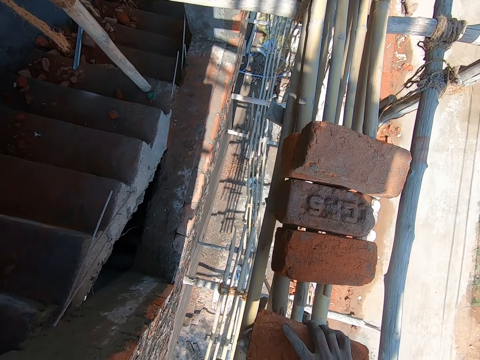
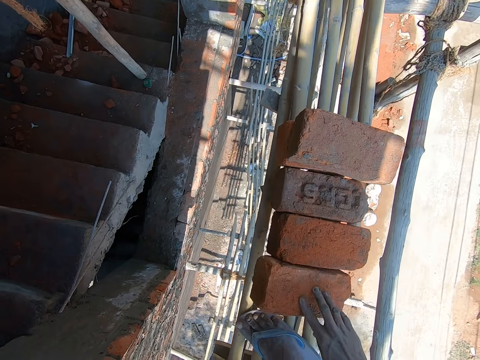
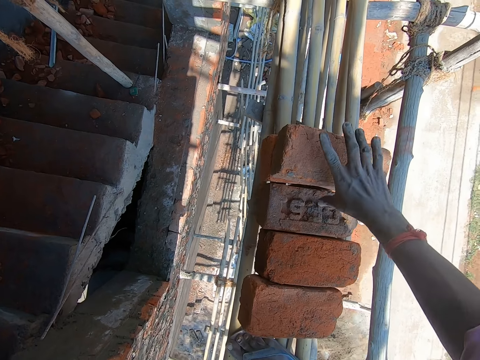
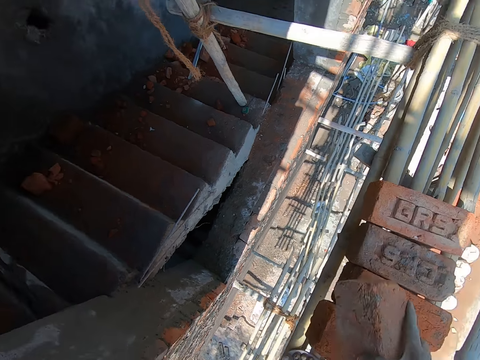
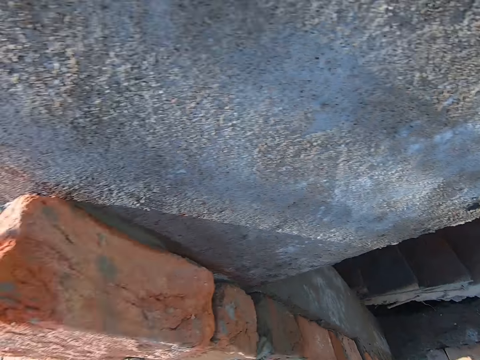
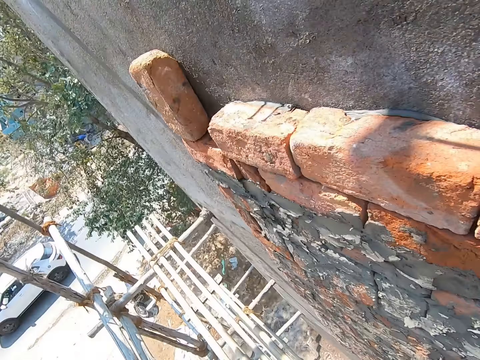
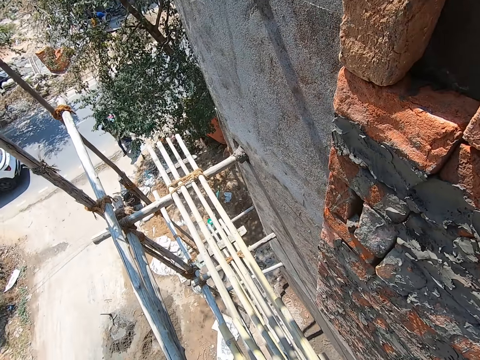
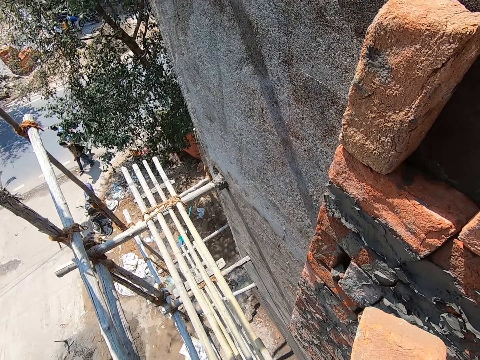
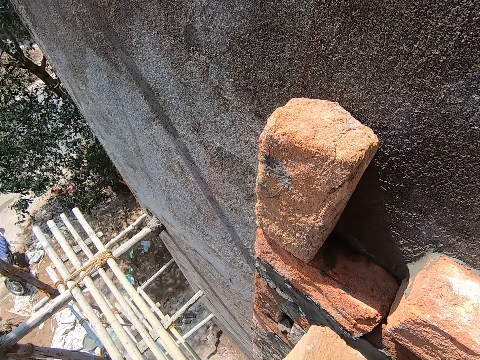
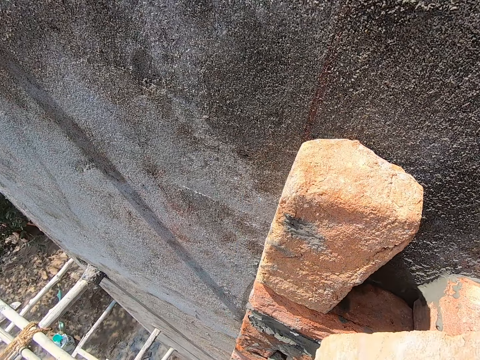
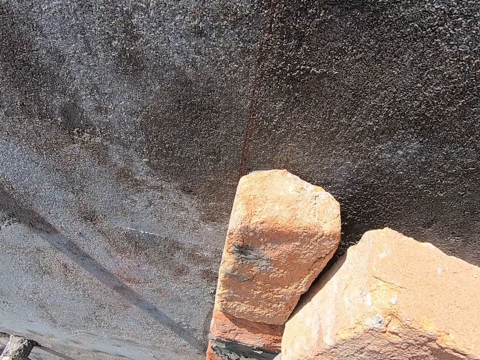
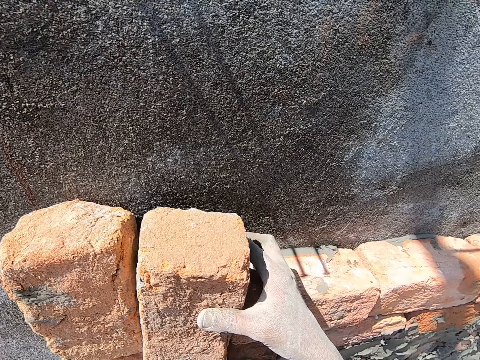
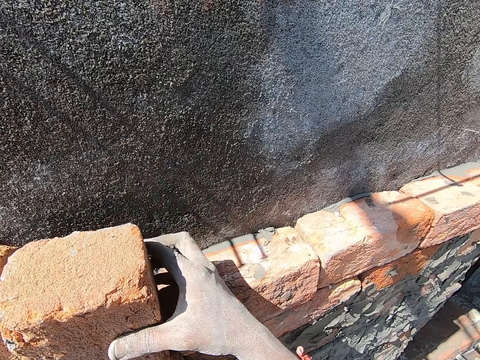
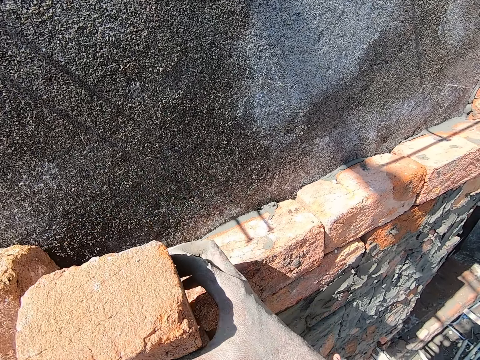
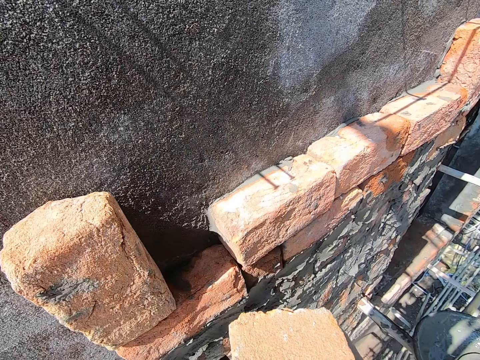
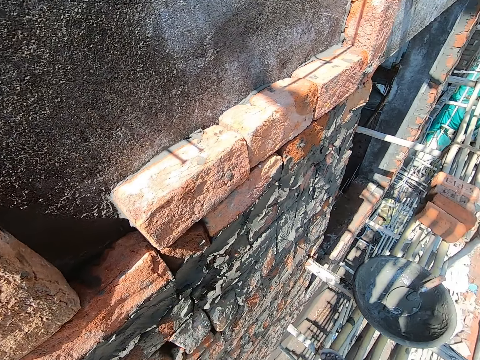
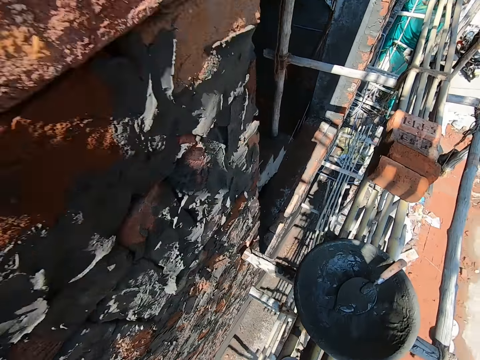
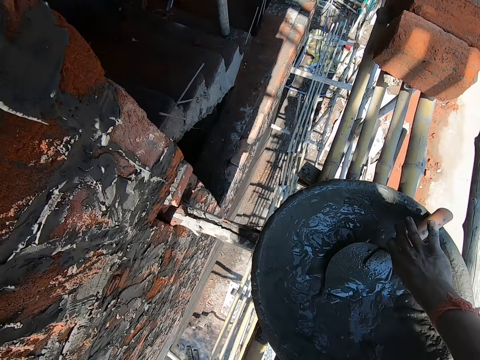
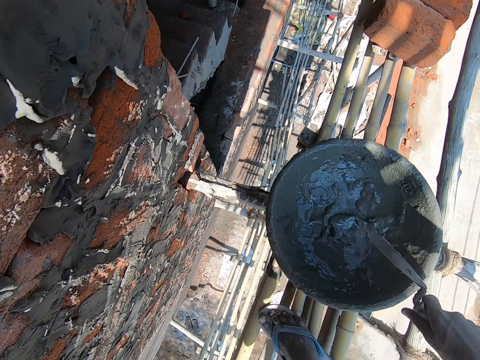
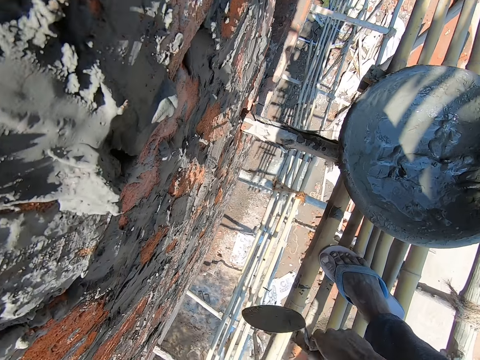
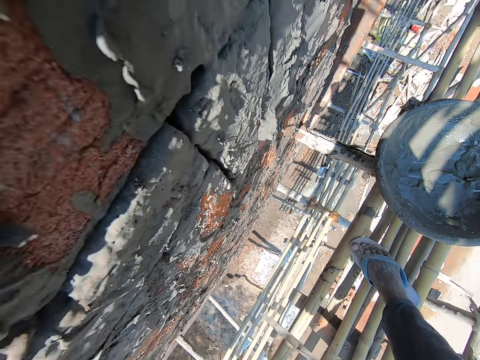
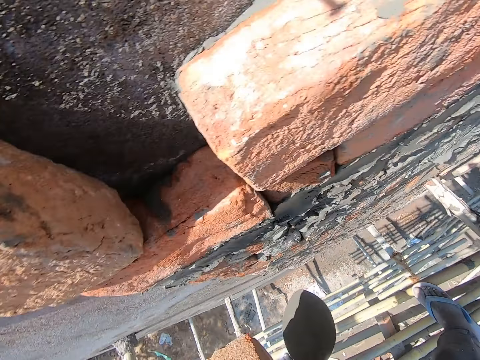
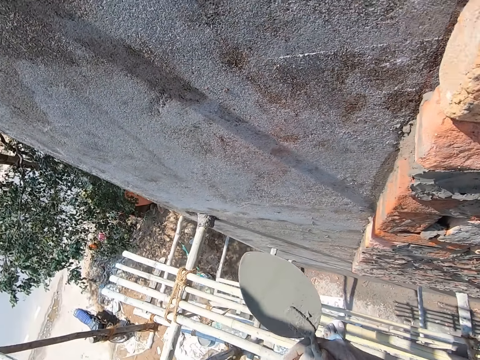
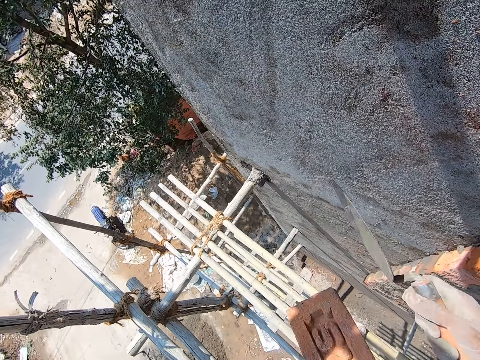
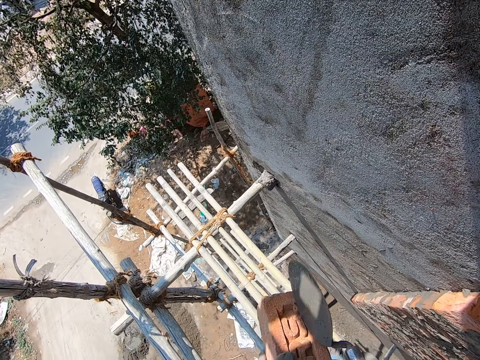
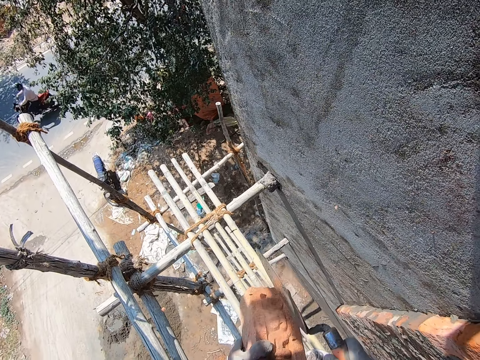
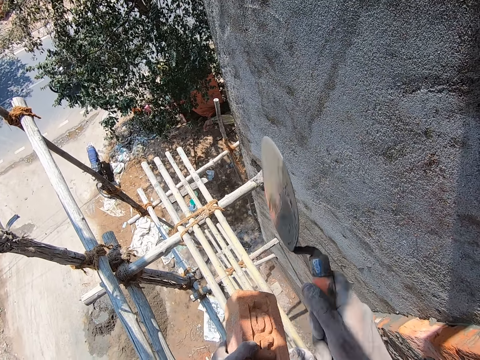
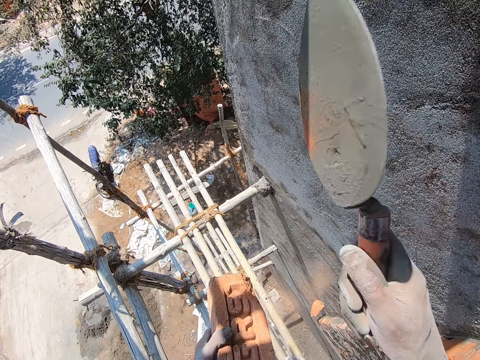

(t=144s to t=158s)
The camera wearer places down the brick. They arrange the bricks on the ladder. They take a brick. They turn and walk around. They build with the brick on the wall. They remove the brick from the wall. They walk around. They take a trowel in the basin. They hit the trowel on the wood. They shake the trowel. They turn. They hit the brick with the trowel.

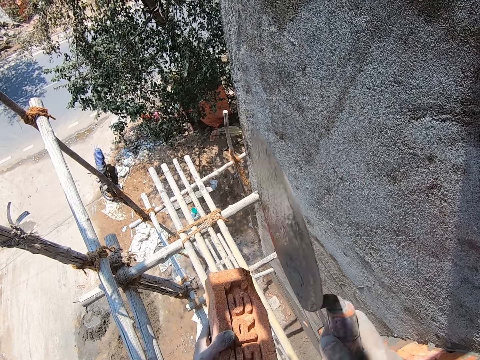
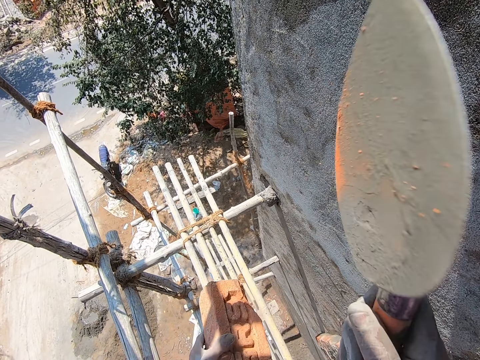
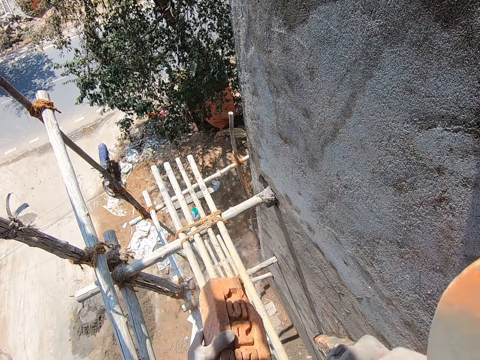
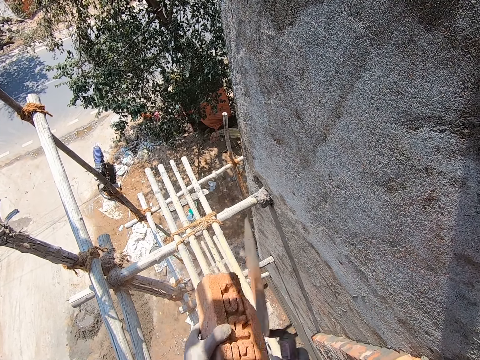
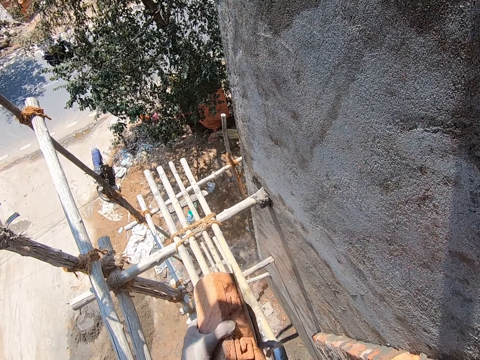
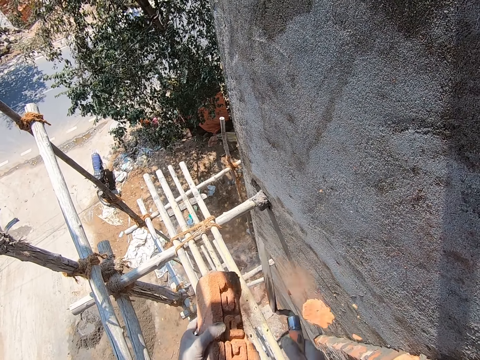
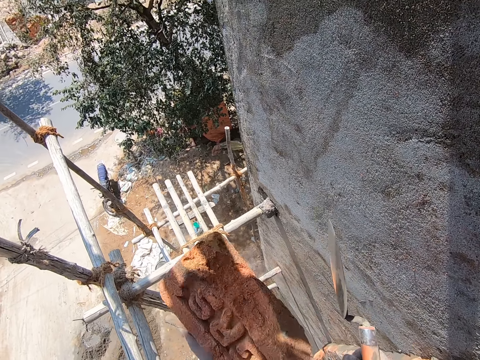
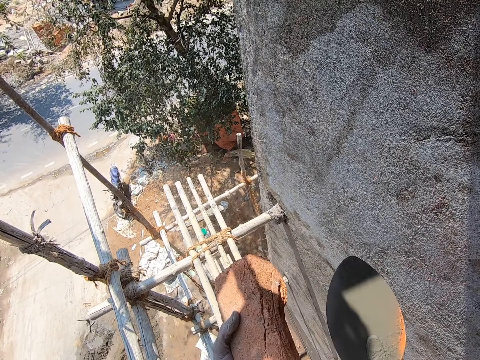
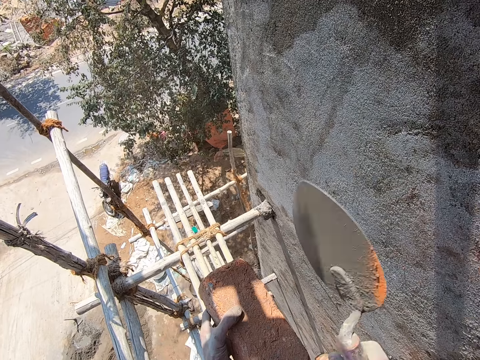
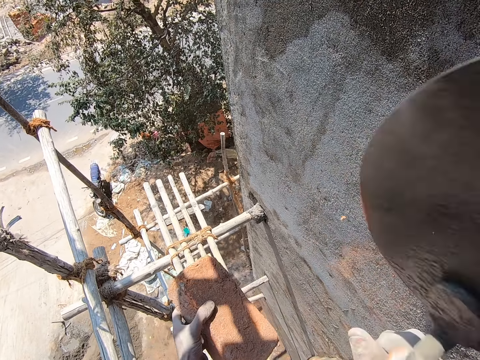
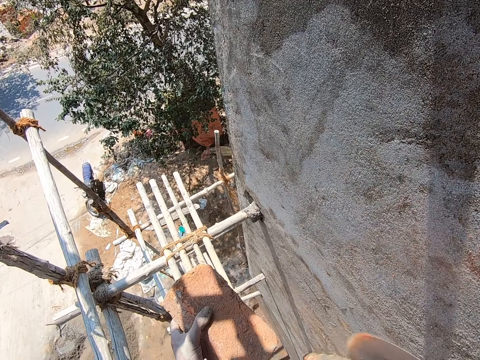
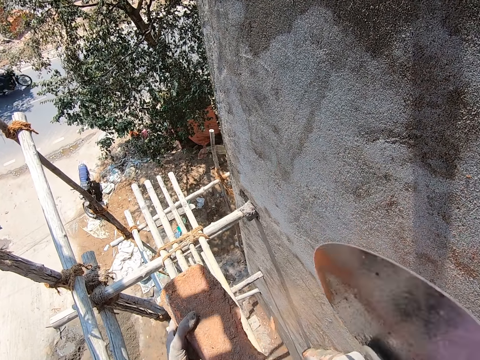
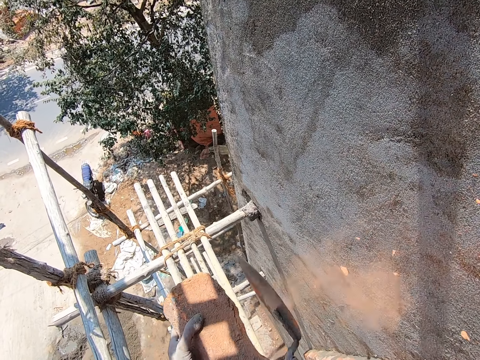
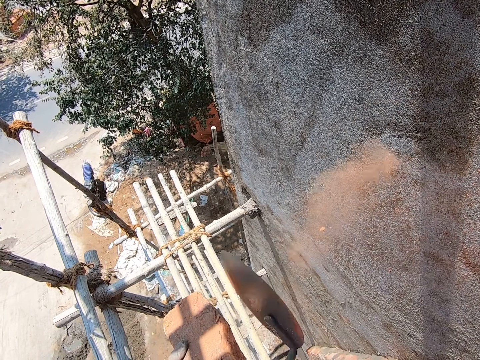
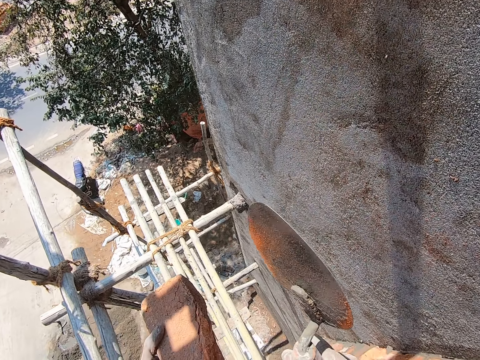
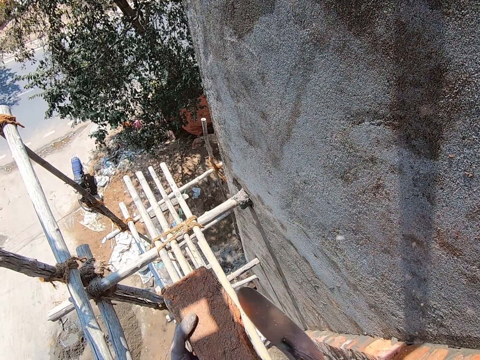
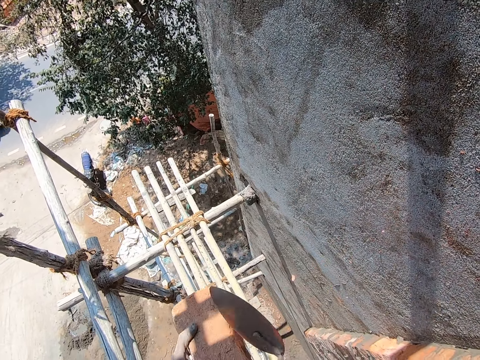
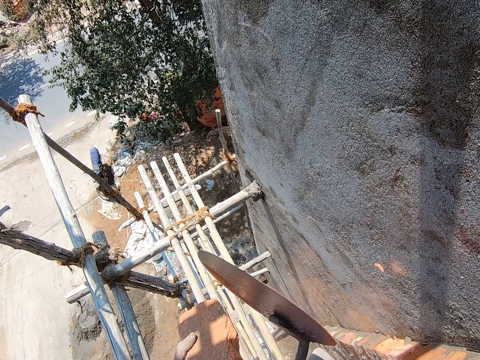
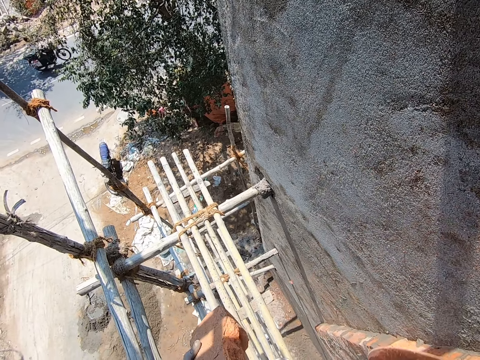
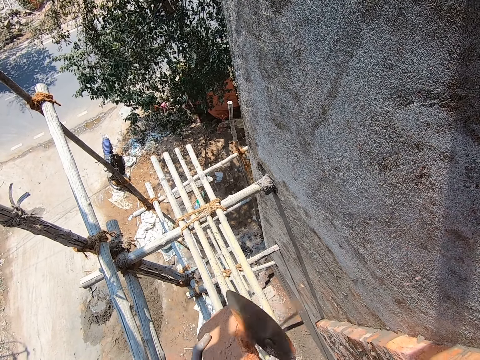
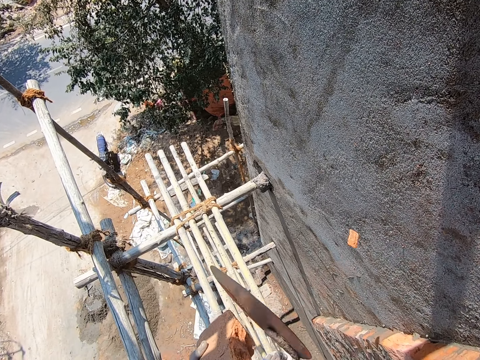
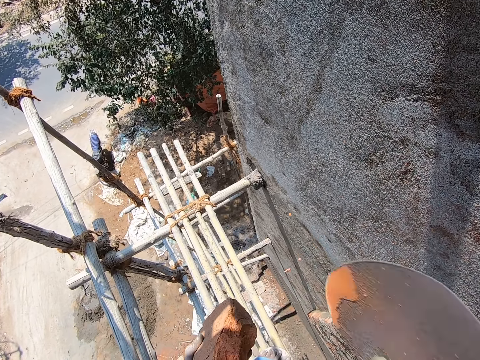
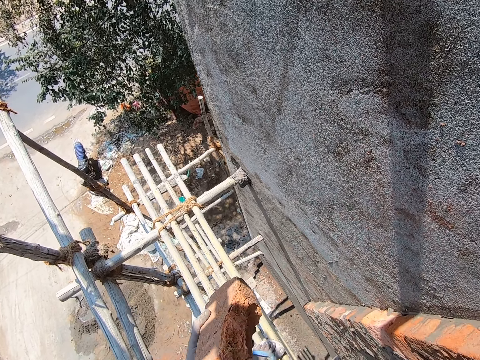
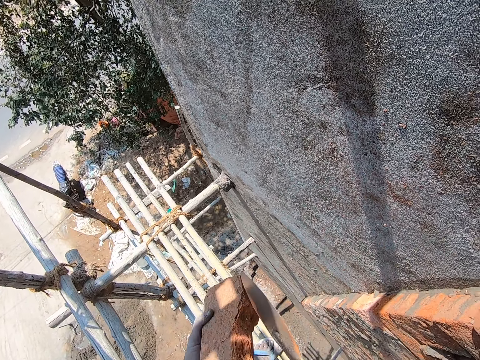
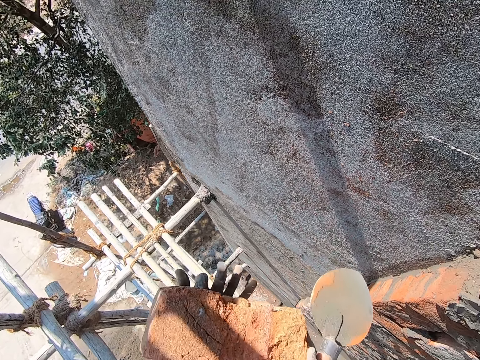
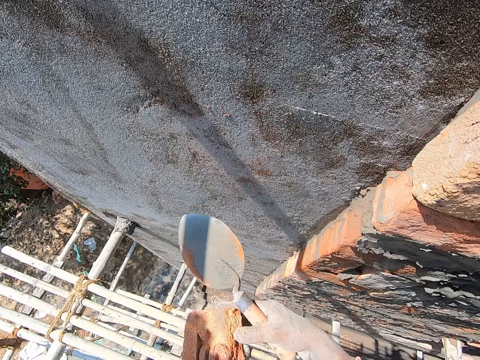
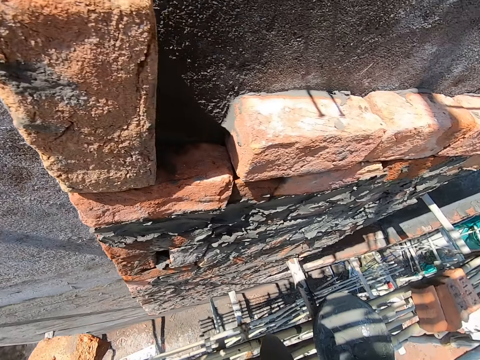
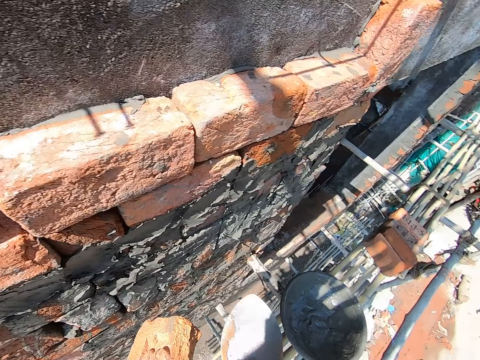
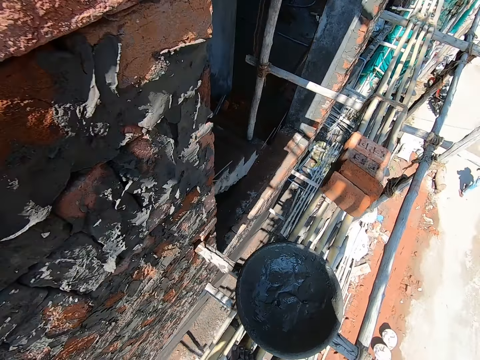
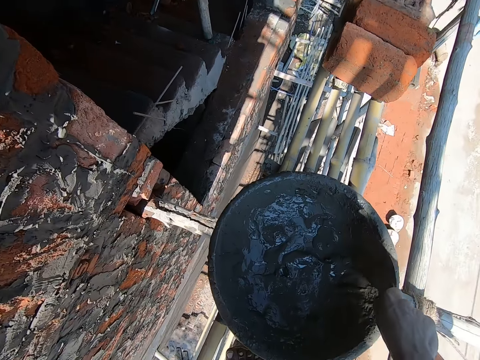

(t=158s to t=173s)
The camera wearer shapes the brick with the trowel. They turn the brick. They shape the brick with the trowel. They hit the brick with the trowel. They turn the brick. They remove the right hand from the brick. They look around, walk around, and bend.
